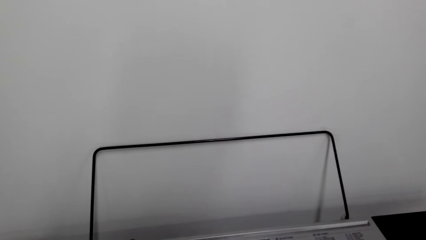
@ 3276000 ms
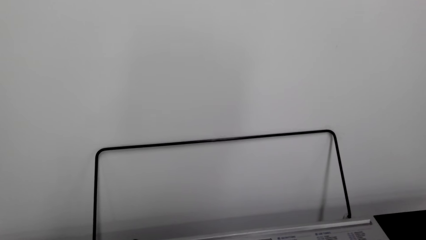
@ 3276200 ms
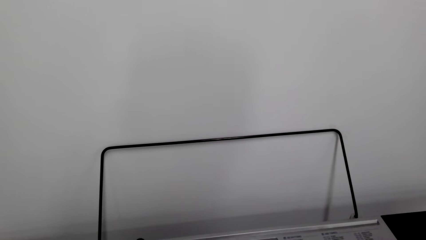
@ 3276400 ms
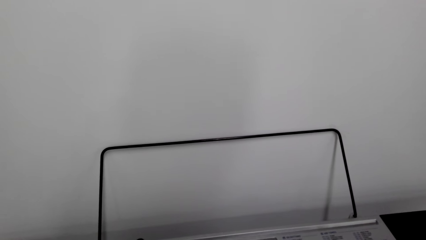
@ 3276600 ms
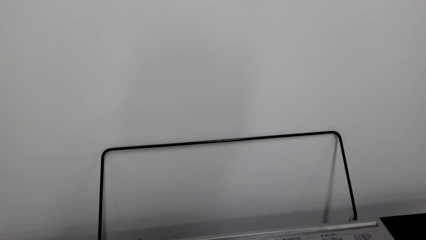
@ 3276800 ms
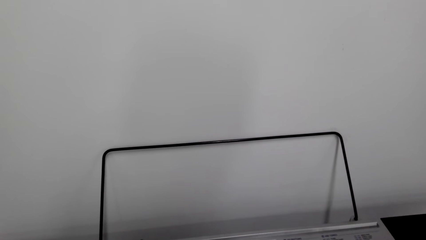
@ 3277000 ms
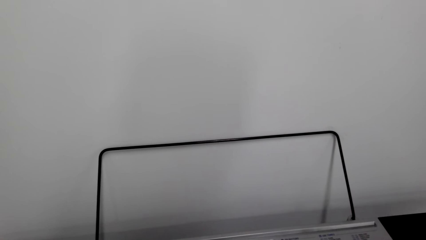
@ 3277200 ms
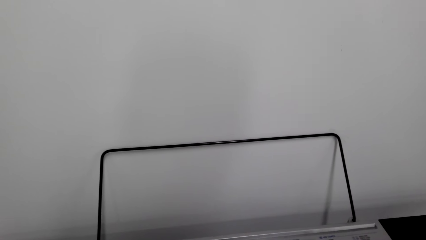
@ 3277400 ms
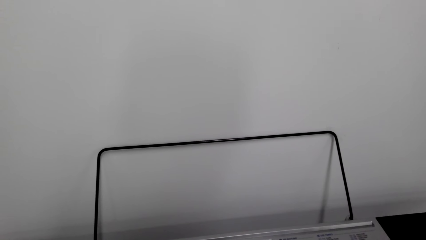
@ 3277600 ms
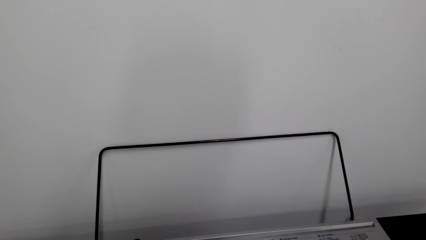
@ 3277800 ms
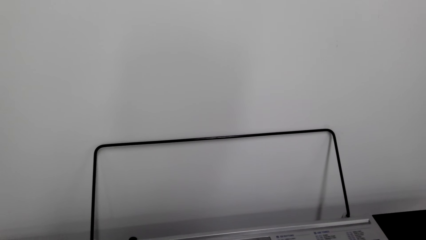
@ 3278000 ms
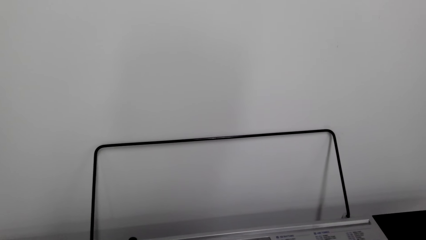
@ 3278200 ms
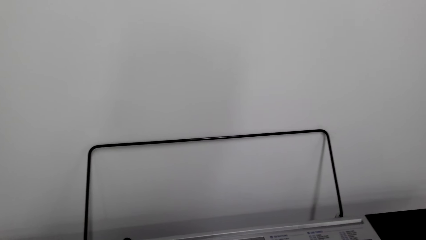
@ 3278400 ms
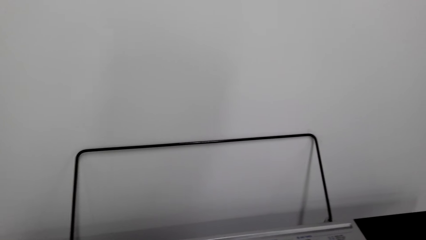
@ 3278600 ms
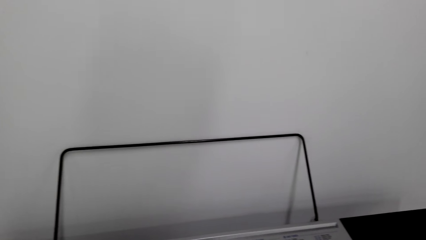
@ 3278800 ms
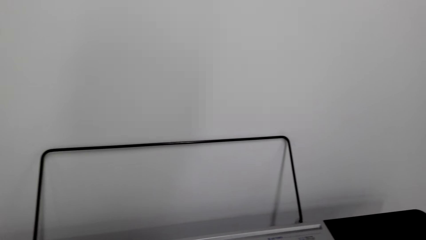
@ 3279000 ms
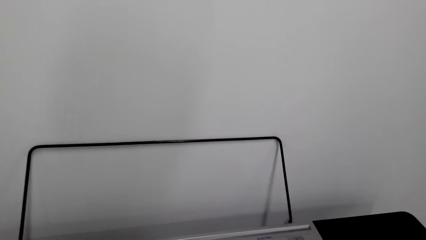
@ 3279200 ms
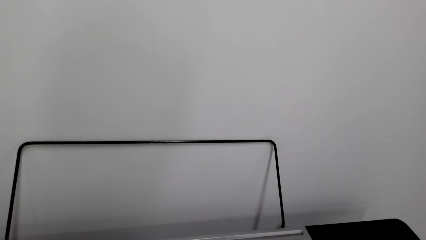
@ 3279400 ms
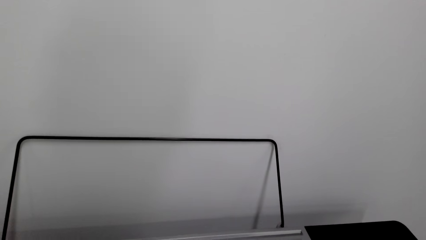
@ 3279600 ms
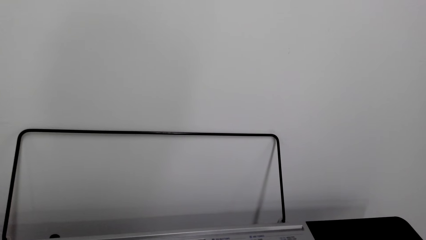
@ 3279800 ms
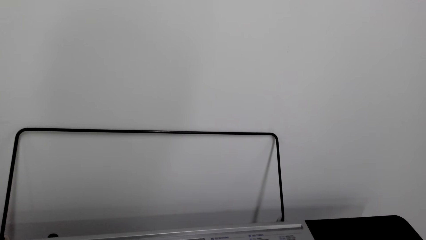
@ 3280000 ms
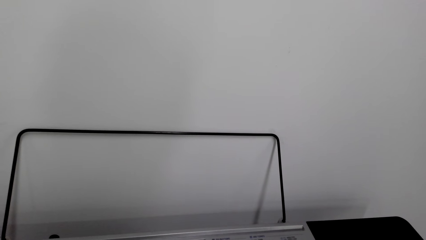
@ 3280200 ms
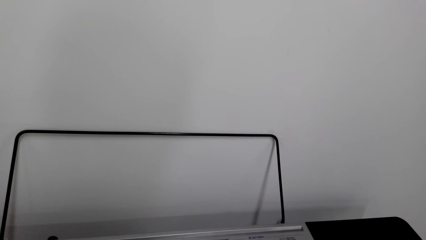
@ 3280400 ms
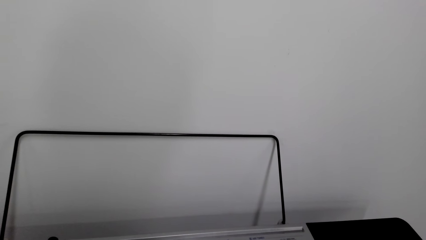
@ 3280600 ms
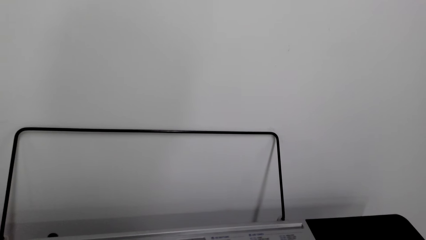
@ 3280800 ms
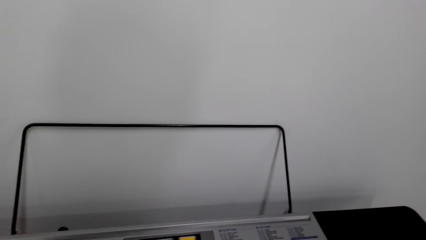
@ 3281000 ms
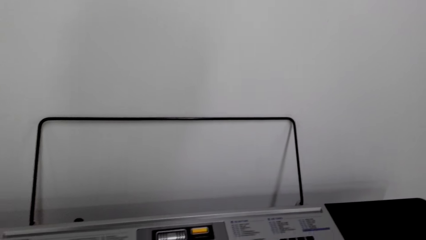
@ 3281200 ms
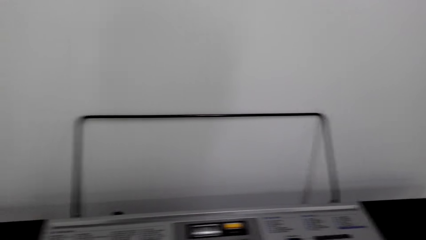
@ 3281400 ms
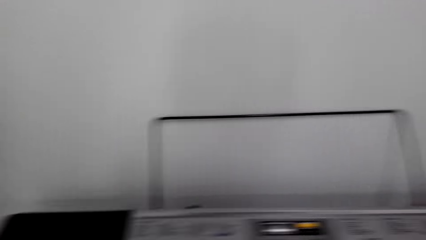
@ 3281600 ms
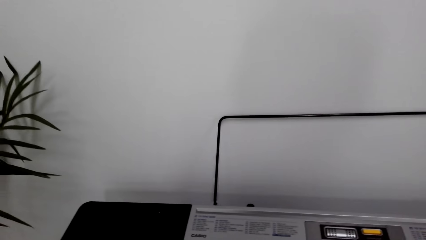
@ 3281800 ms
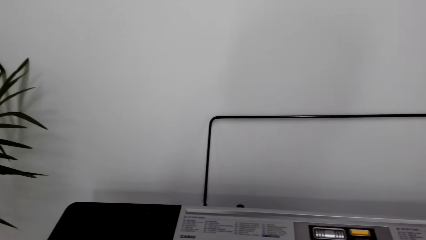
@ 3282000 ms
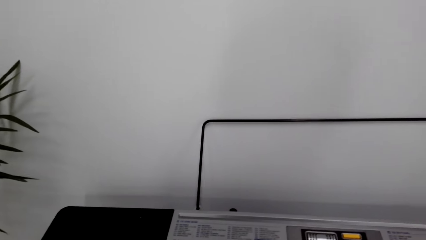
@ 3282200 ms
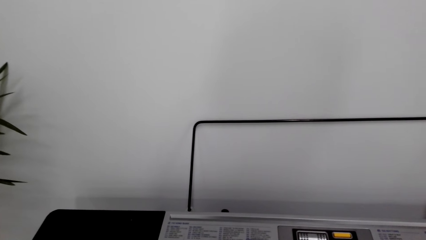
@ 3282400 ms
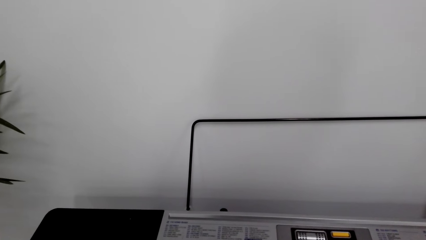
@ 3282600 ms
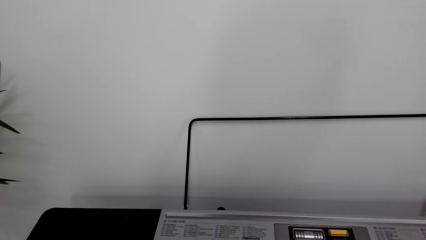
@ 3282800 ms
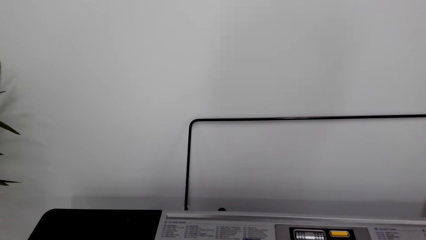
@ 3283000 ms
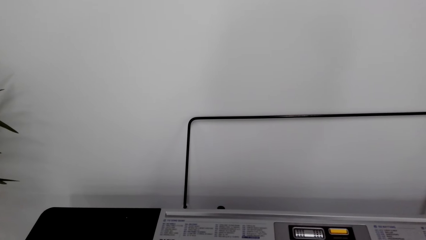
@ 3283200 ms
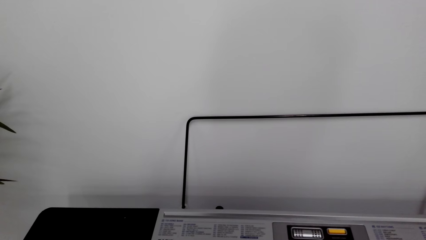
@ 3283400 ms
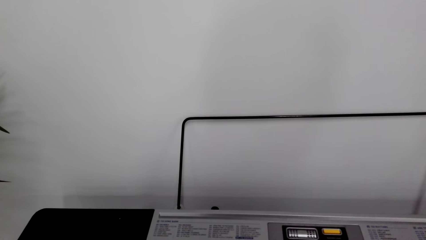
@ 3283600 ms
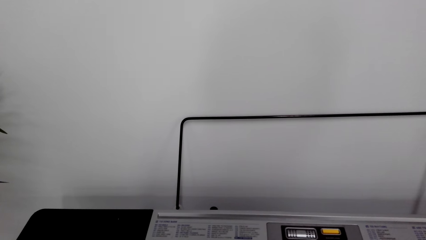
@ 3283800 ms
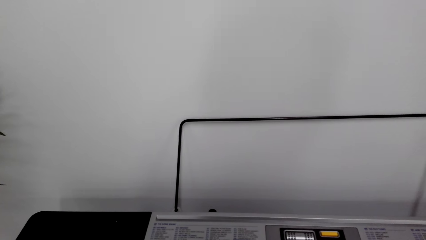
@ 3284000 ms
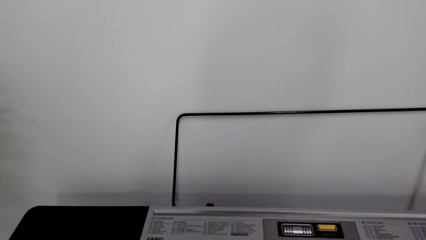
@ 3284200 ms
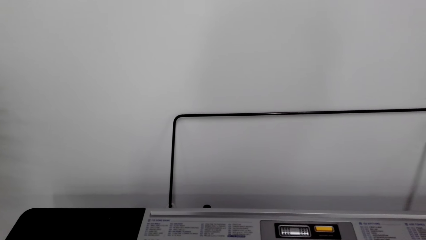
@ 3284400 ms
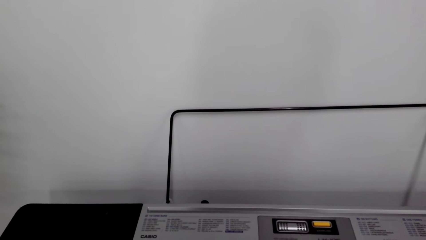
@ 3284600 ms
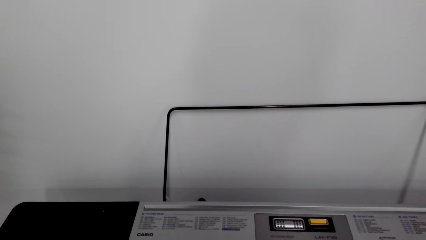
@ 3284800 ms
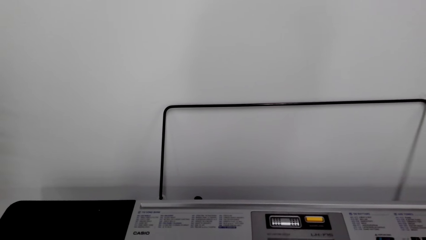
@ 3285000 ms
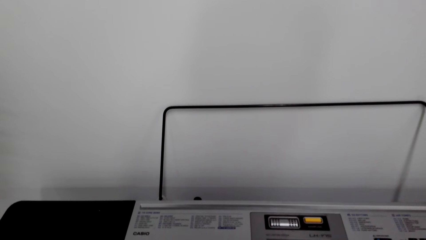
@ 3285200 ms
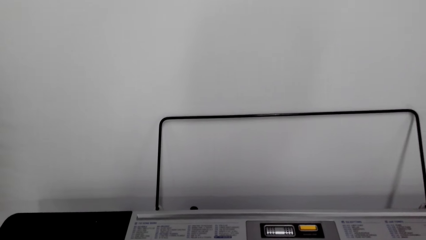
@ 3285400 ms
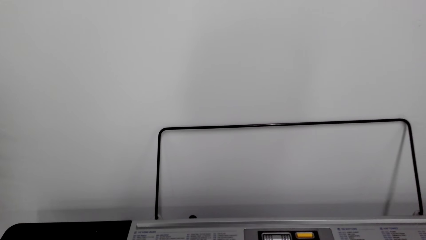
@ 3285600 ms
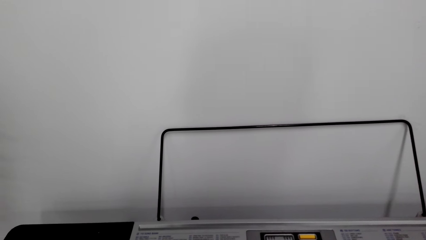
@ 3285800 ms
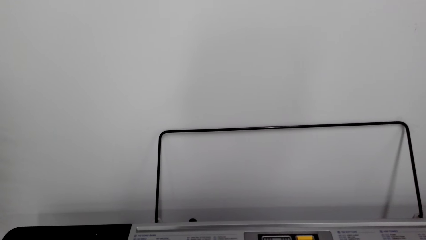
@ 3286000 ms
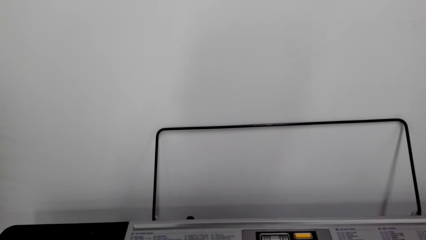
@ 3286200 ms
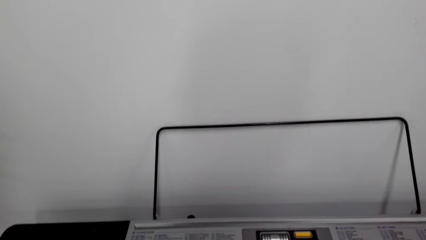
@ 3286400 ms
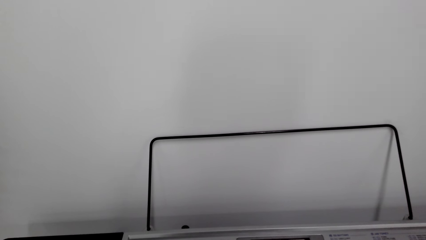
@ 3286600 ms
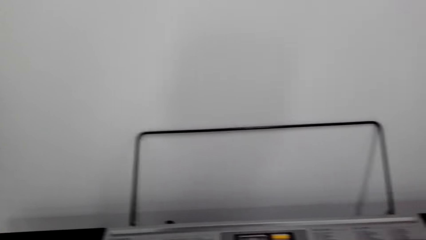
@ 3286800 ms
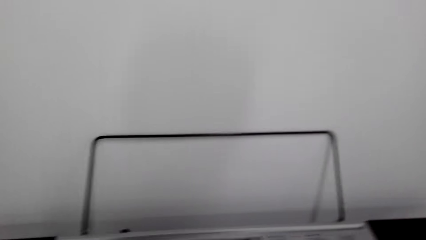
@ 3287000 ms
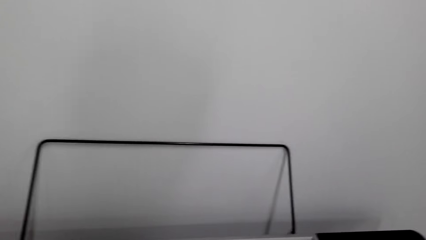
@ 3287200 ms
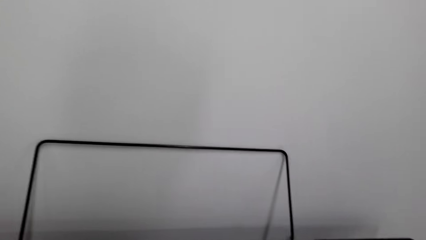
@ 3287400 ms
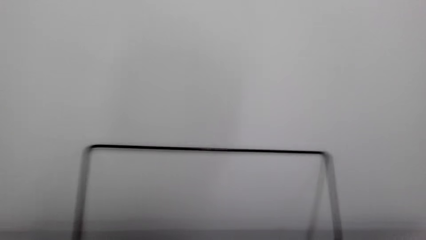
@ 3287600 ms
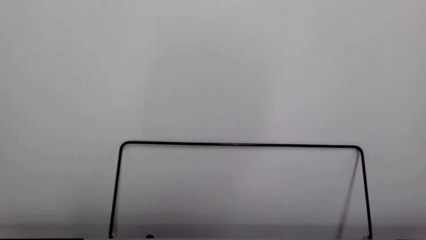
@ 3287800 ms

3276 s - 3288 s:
The camera wearer looks around. They look at the piano.
